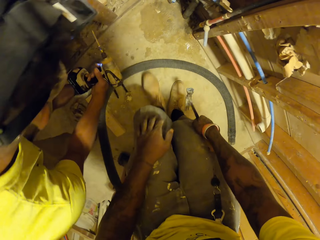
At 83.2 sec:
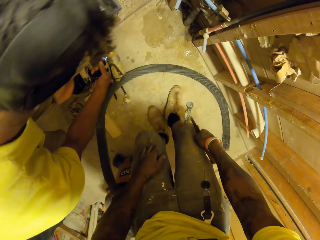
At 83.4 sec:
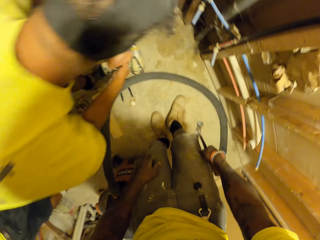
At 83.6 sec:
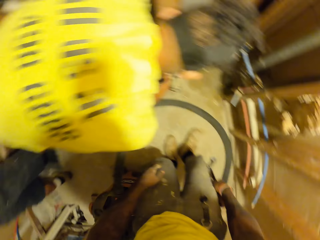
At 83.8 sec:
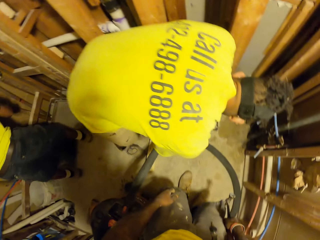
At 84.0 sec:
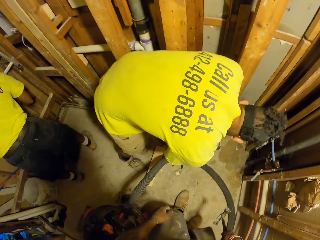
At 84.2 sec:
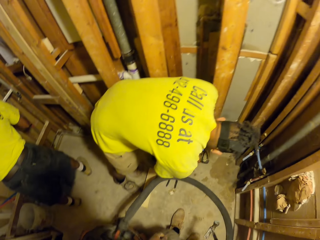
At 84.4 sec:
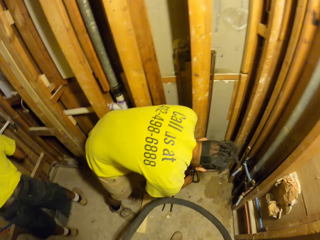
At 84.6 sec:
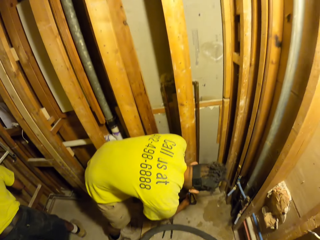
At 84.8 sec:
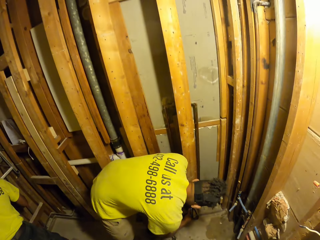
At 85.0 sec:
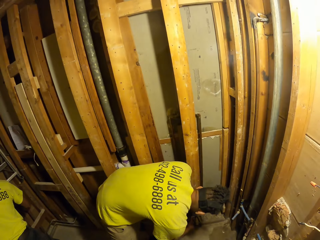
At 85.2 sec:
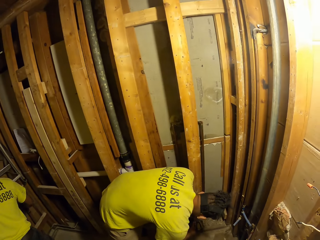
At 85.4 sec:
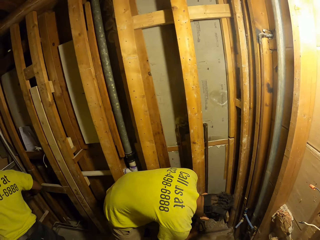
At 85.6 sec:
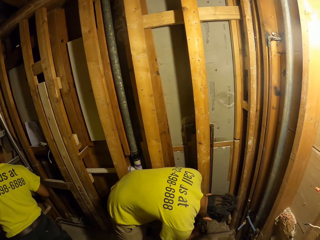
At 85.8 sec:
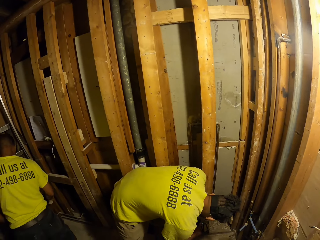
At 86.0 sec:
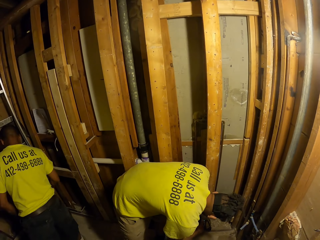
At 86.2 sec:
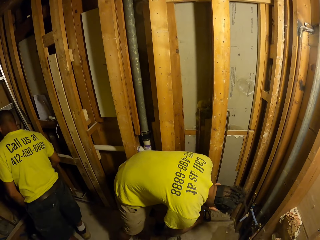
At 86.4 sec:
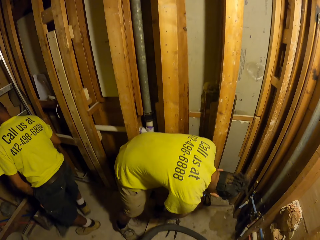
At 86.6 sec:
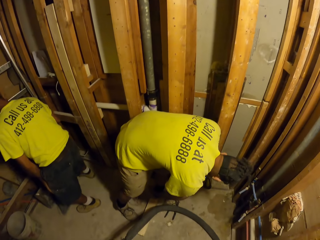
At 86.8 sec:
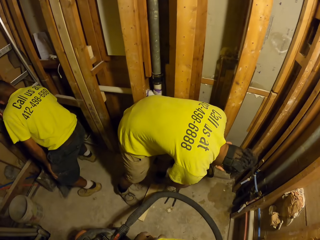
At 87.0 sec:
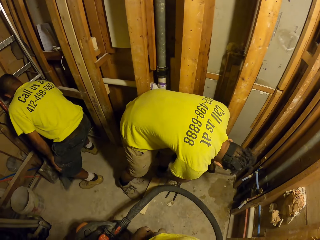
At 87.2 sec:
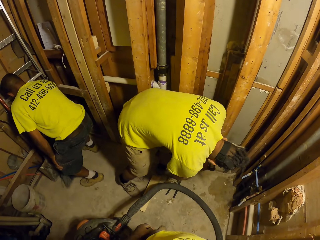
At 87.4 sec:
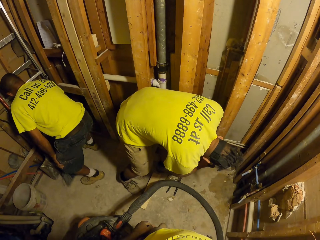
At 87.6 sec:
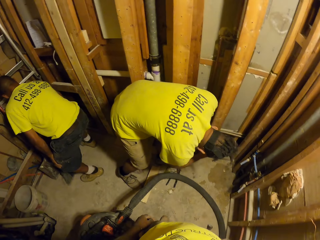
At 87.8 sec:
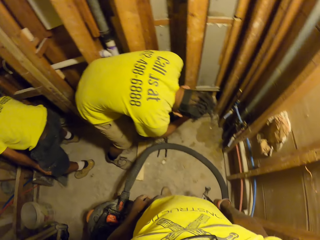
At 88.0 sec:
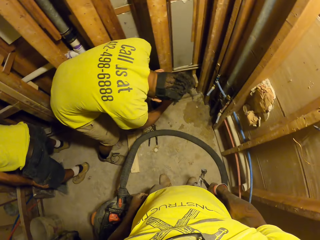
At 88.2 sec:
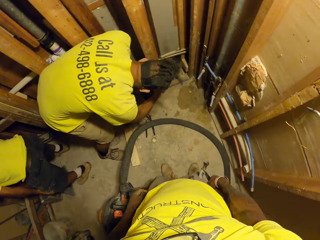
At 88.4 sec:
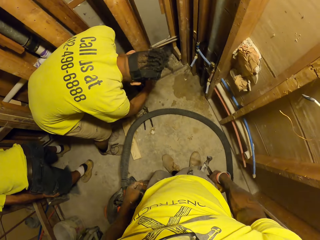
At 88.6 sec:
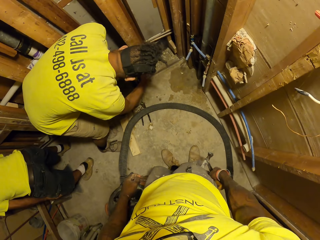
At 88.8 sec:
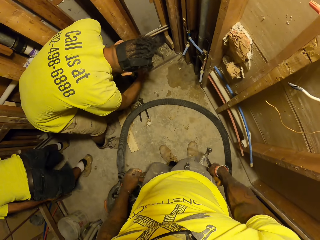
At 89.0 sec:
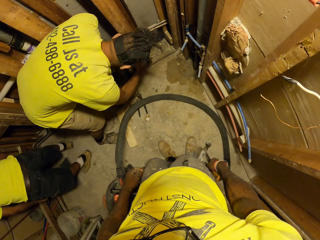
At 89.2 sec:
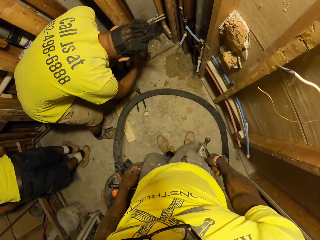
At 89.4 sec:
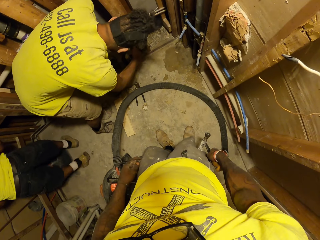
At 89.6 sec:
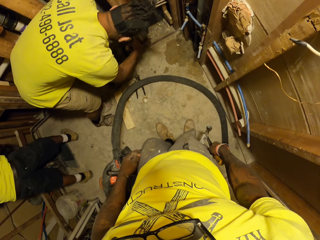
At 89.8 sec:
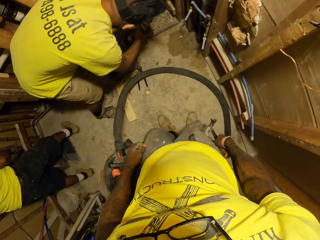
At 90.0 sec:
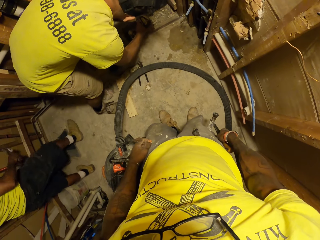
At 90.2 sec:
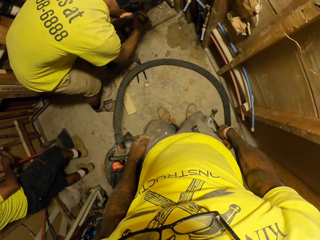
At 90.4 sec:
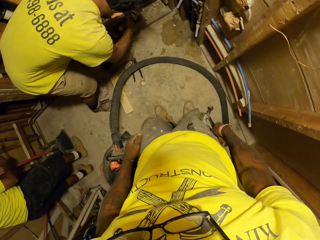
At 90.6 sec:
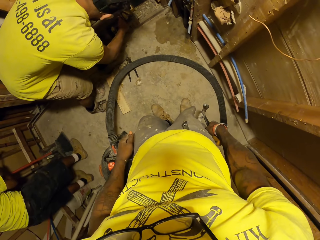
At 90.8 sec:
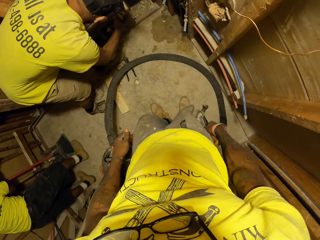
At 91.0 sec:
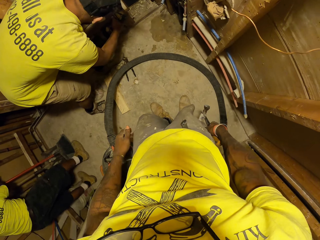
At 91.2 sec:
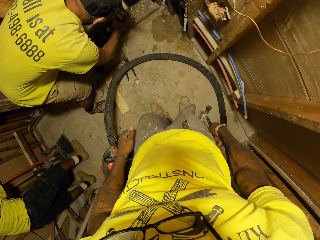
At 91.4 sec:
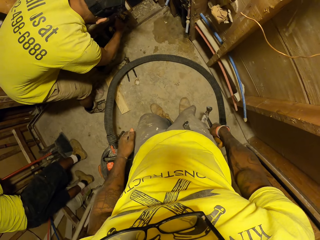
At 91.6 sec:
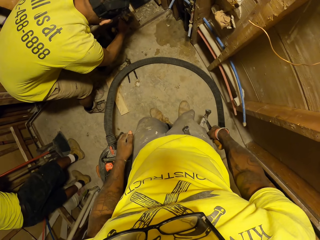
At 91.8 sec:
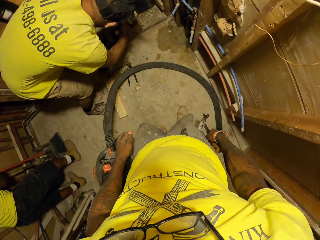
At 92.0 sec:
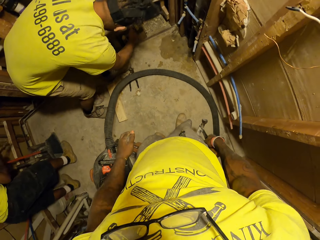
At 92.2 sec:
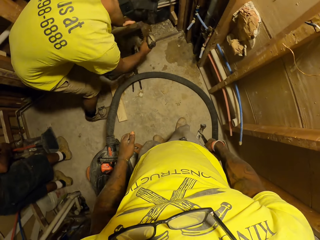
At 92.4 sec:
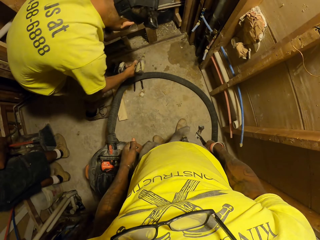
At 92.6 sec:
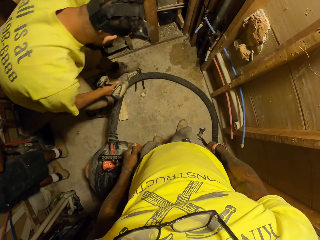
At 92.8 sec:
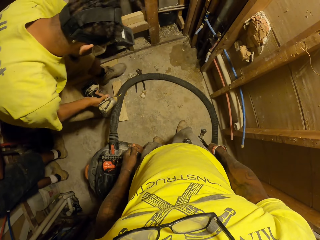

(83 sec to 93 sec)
The man drills a hole into the wall with the driller. Another man hammers the wall.

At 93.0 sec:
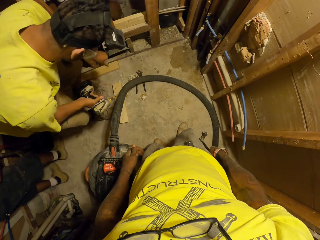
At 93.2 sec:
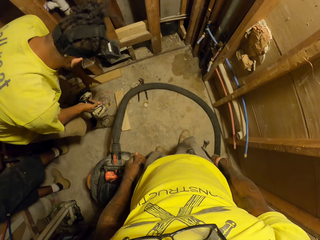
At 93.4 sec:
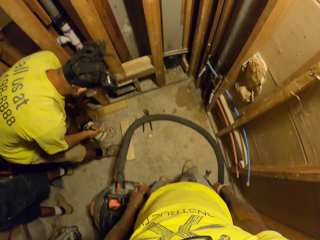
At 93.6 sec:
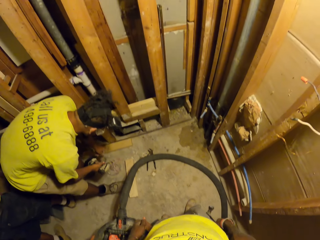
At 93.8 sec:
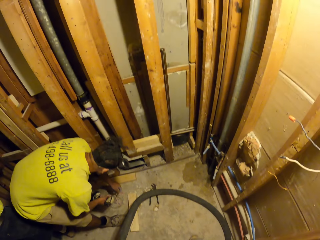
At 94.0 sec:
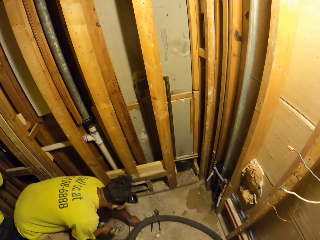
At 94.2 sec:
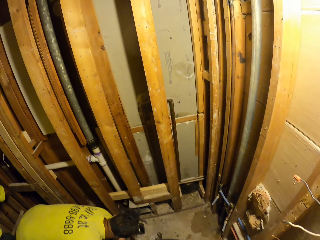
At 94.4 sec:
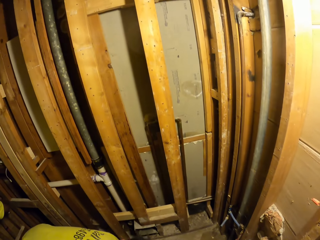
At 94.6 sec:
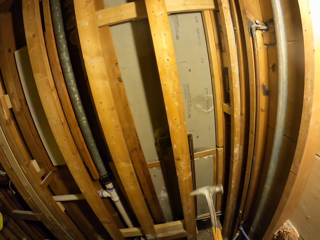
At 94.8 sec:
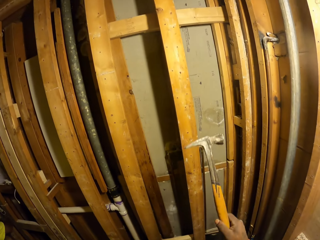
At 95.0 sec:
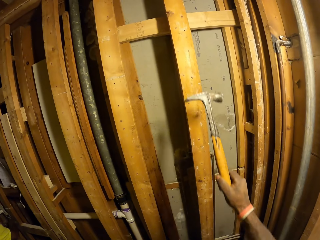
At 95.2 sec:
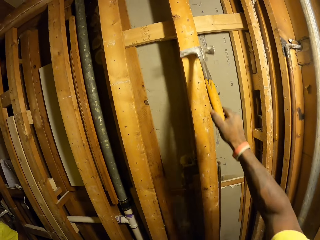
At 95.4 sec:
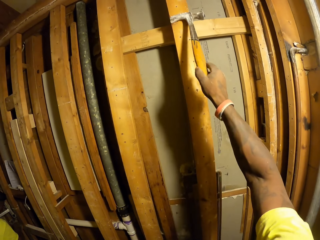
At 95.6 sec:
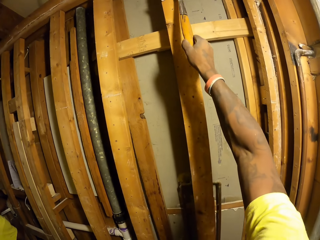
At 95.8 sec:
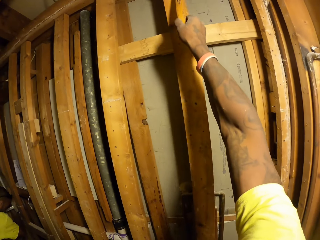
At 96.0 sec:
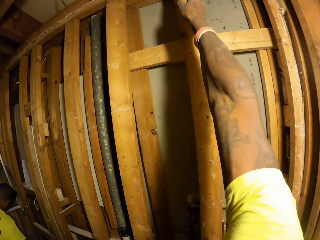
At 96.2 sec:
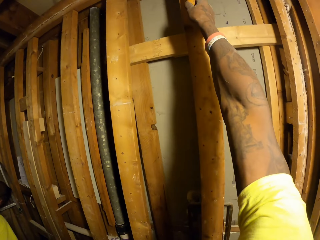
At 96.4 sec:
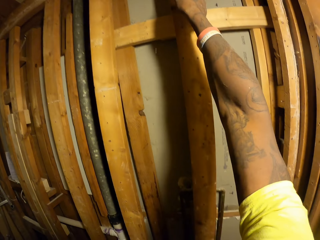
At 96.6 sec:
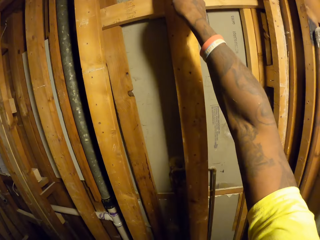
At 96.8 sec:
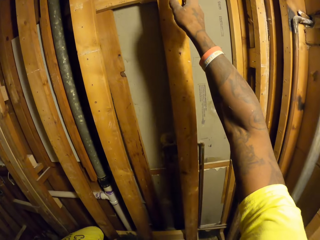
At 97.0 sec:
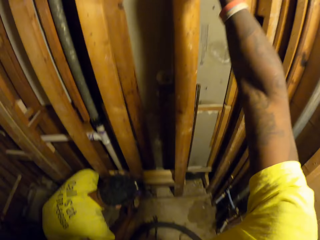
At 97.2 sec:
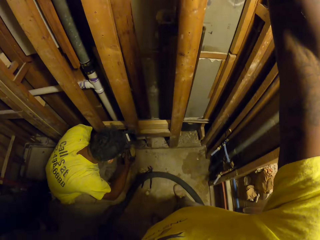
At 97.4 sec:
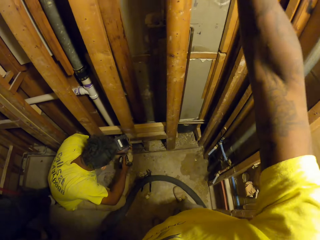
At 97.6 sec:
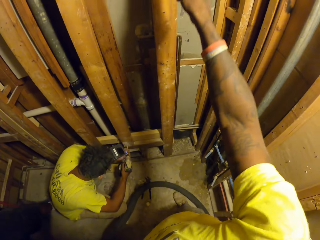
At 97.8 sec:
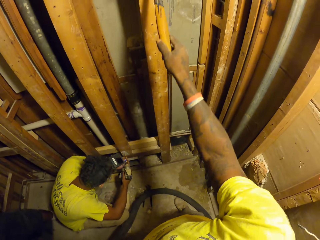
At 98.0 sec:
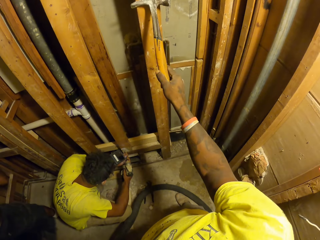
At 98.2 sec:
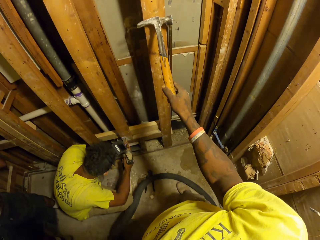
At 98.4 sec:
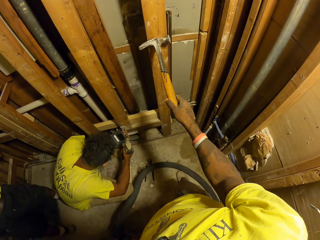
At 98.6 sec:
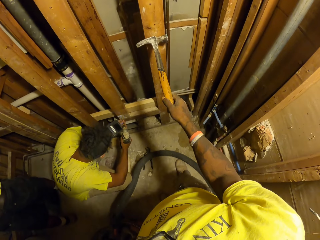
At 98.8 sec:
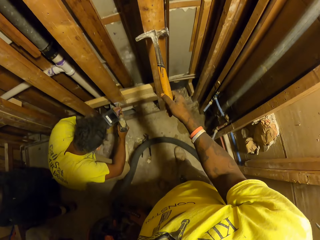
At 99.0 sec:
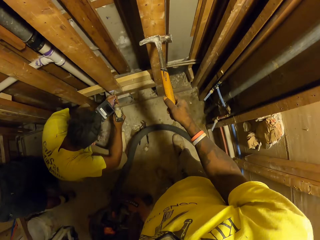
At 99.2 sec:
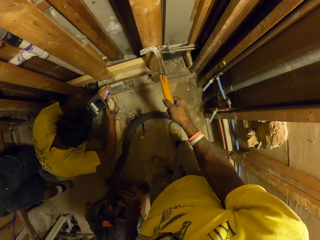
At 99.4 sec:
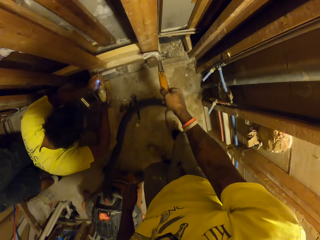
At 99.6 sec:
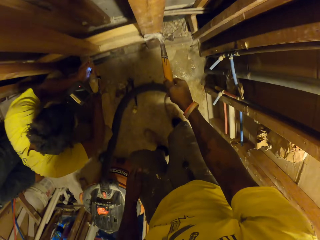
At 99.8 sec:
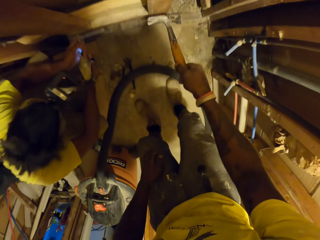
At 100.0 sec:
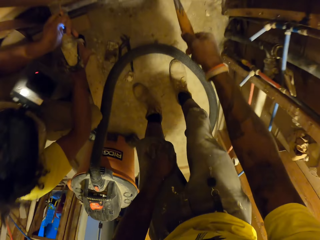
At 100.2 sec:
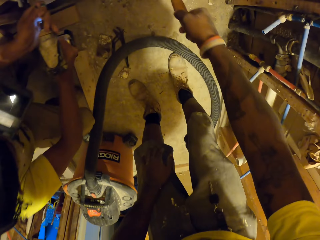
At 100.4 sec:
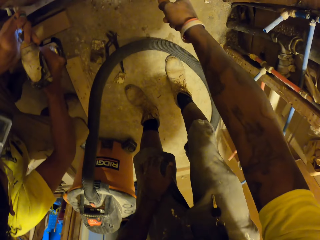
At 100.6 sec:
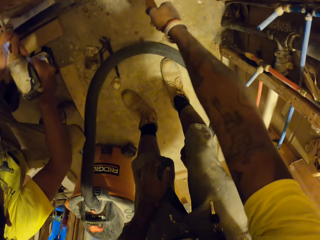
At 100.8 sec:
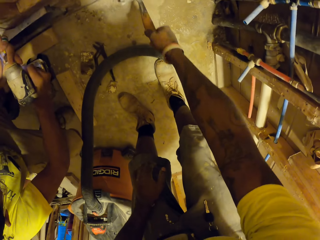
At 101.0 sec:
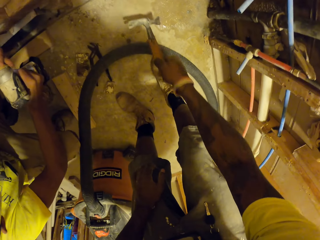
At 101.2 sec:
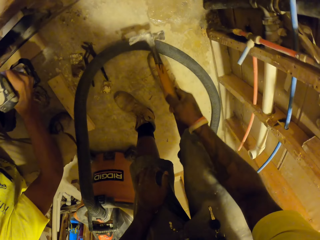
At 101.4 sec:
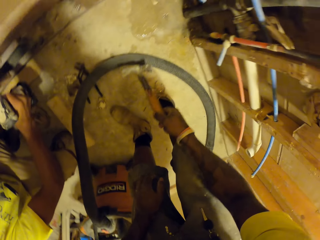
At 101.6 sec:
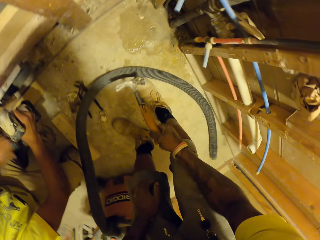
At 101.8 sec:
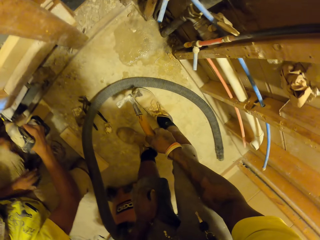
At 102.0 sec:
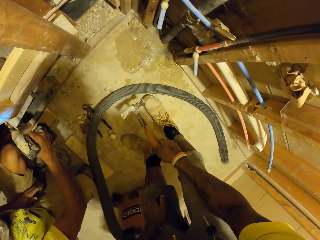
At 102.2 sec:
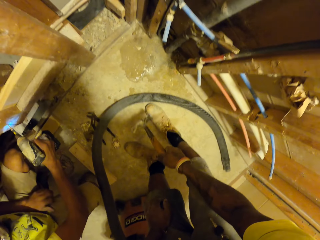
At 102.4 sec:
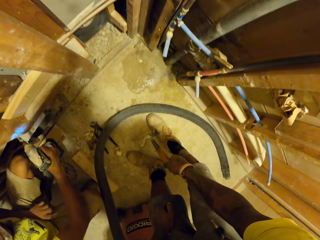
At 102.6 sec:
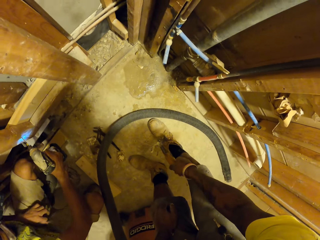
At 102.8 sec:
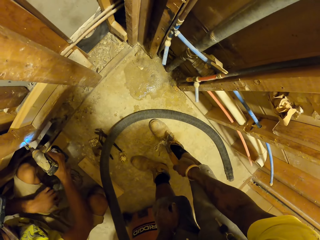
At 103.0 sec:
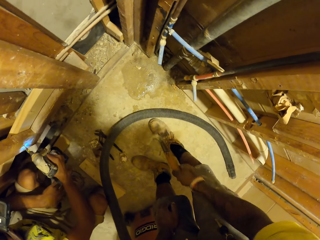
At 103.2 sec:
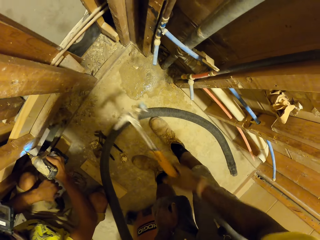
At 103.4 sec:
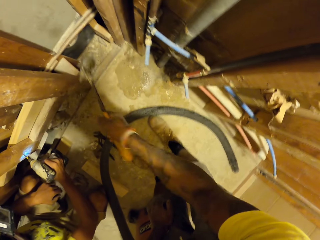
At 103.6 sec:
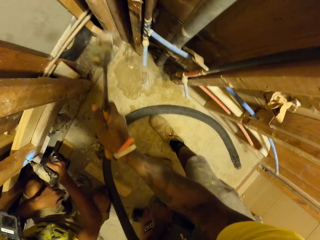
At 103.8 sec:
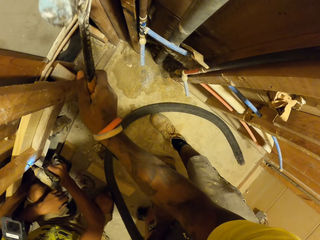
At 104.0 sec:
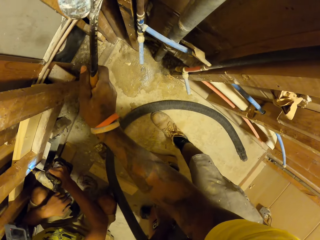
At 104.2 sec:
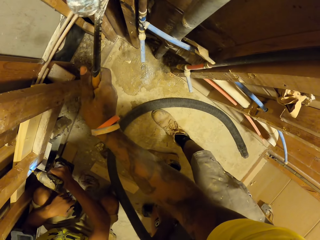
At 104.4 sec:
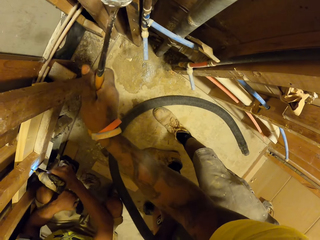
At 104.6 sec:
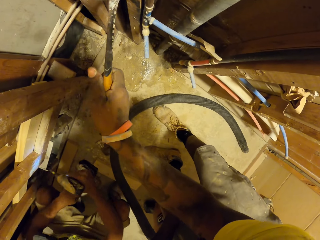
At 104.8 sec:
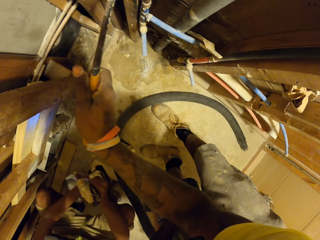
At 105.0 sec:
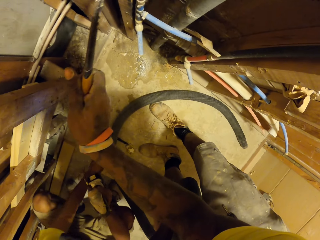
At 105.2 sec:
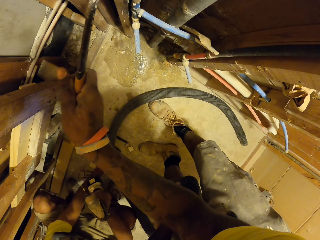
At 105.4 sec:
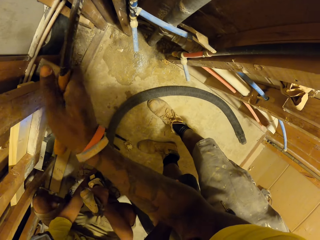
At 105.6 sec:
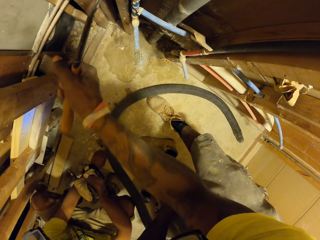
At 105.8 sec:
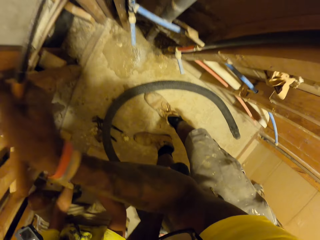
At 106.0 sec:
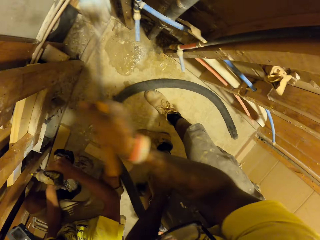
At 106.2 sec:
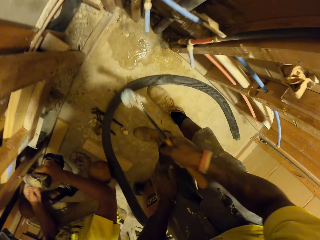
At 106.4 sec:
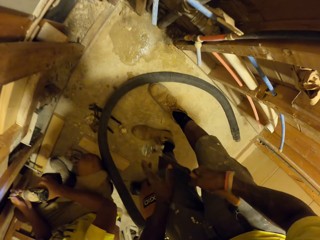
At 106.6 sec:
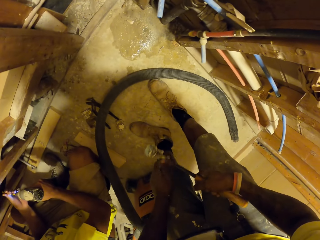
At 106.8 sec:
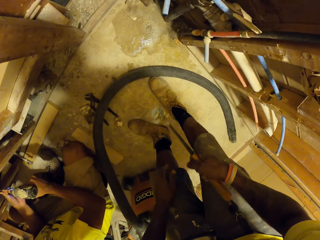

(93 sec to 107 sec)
The man picks up a nail from the floor with his left hand. The camera wearer slides the hammer across the wall with his right hand. He sands wood with the hammer. The man drills a hole into the wall with the driller. The camera wearer removes a nail from the wall with the hammer in his right hand.
